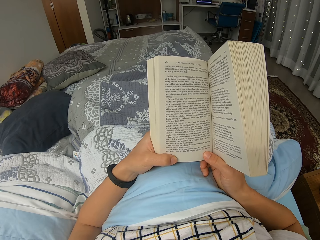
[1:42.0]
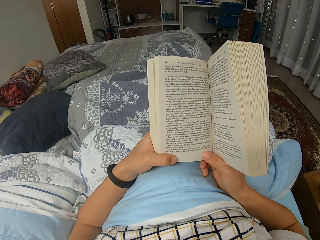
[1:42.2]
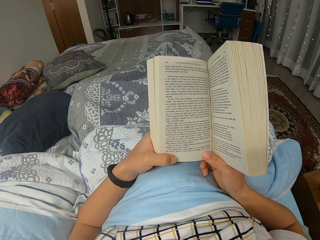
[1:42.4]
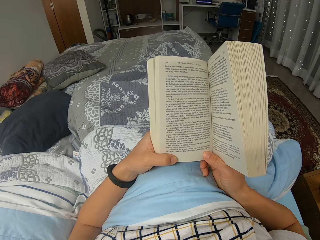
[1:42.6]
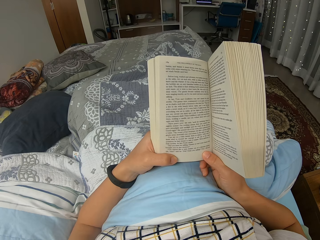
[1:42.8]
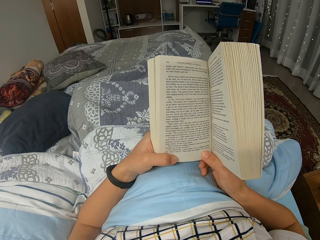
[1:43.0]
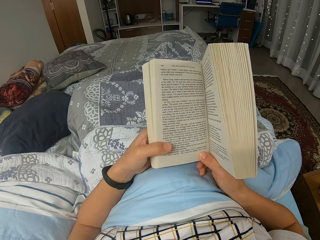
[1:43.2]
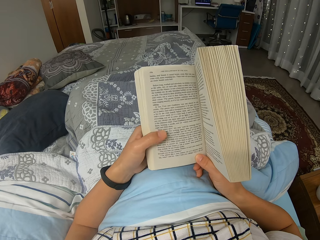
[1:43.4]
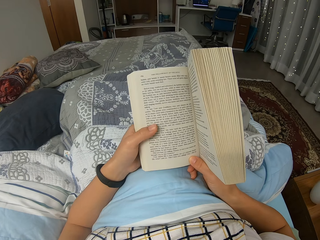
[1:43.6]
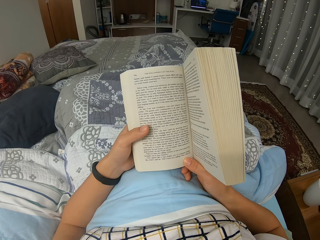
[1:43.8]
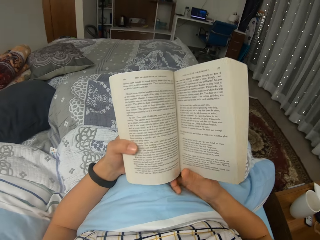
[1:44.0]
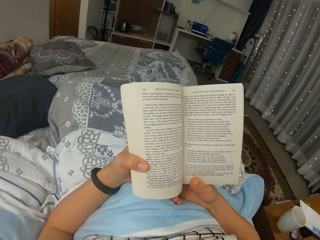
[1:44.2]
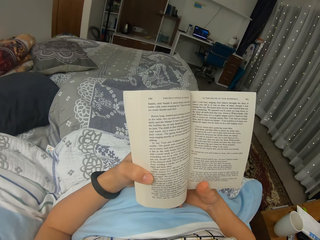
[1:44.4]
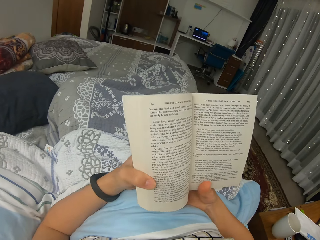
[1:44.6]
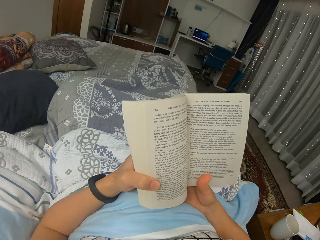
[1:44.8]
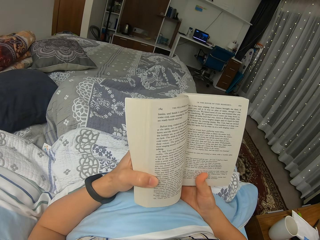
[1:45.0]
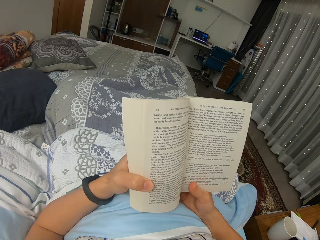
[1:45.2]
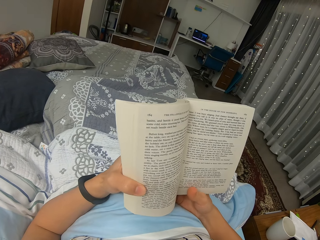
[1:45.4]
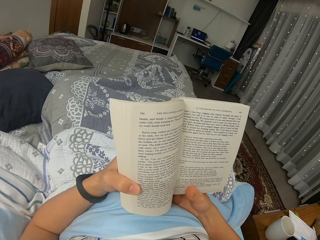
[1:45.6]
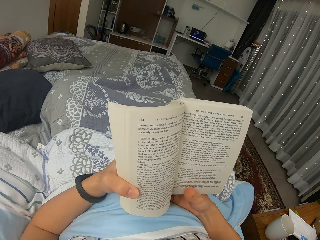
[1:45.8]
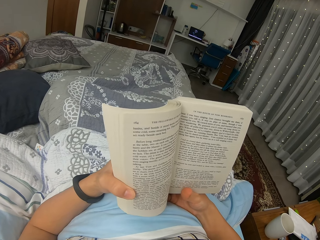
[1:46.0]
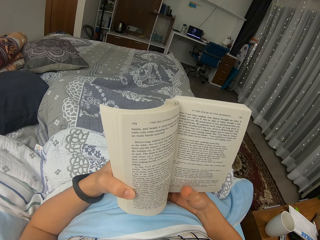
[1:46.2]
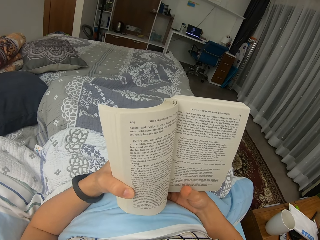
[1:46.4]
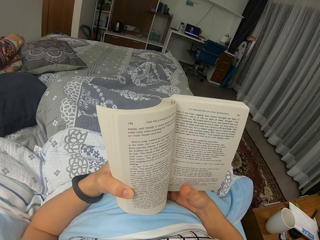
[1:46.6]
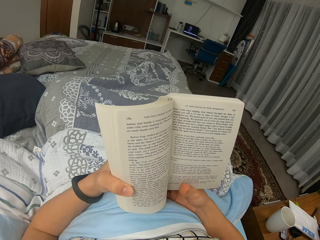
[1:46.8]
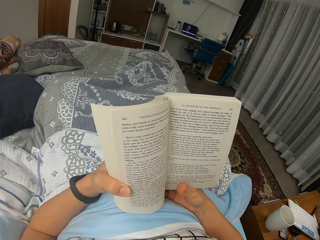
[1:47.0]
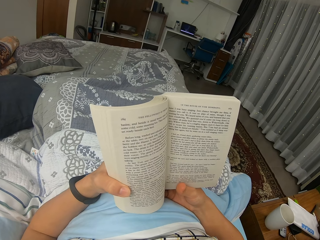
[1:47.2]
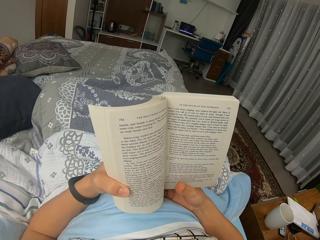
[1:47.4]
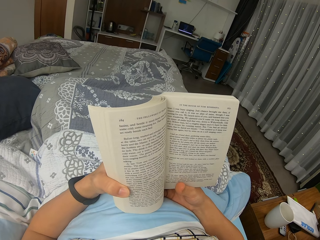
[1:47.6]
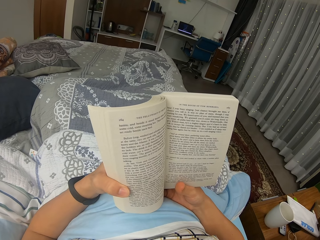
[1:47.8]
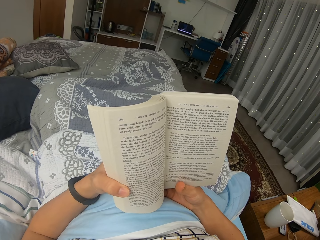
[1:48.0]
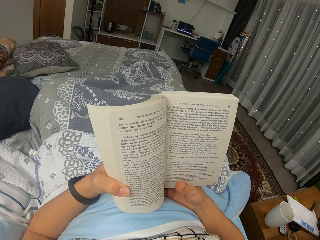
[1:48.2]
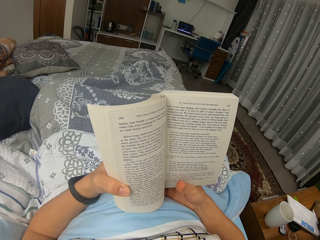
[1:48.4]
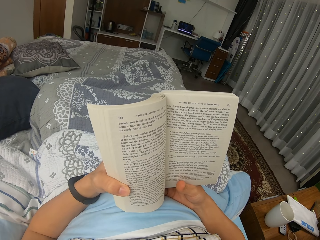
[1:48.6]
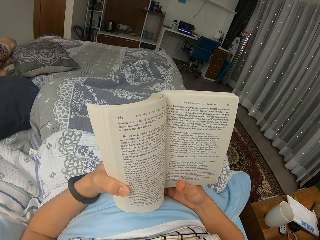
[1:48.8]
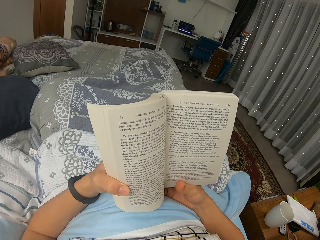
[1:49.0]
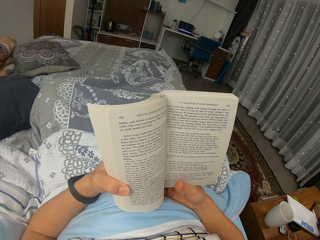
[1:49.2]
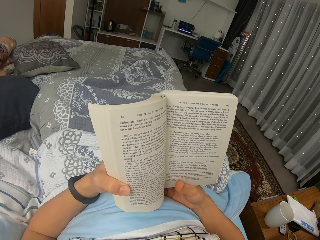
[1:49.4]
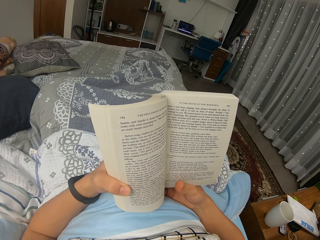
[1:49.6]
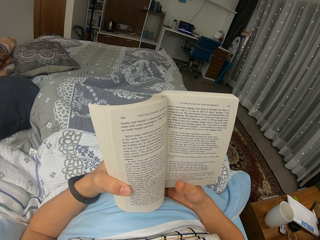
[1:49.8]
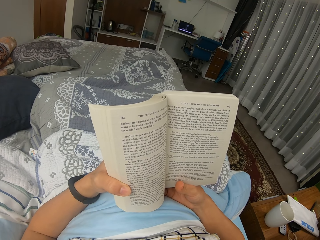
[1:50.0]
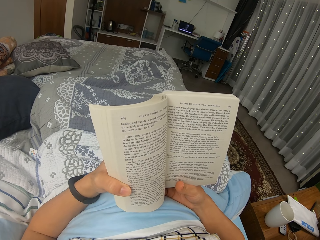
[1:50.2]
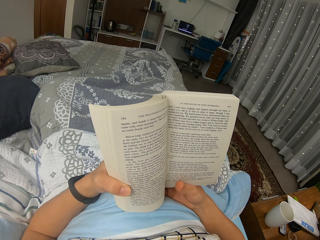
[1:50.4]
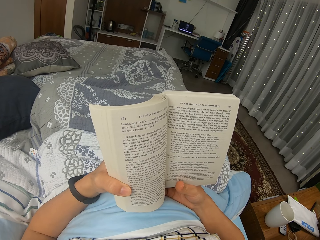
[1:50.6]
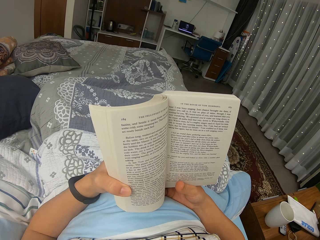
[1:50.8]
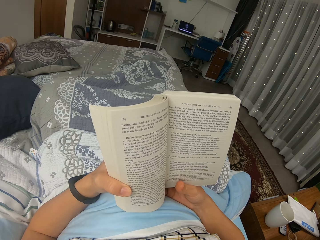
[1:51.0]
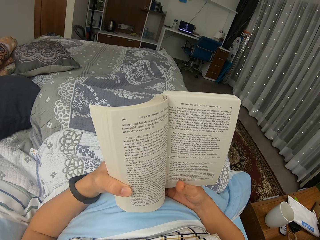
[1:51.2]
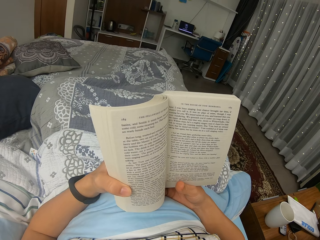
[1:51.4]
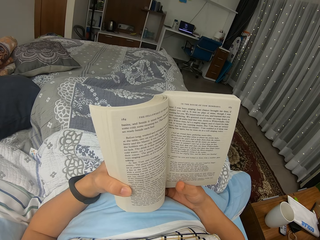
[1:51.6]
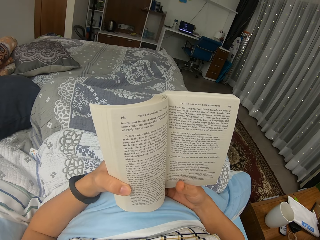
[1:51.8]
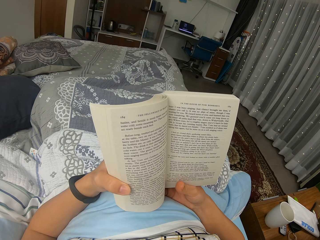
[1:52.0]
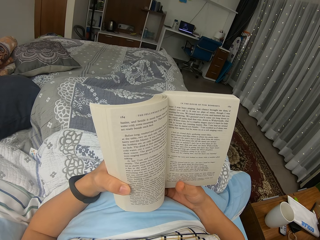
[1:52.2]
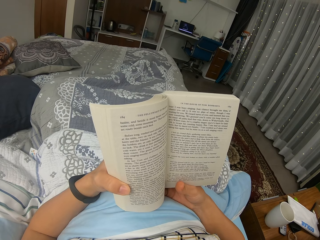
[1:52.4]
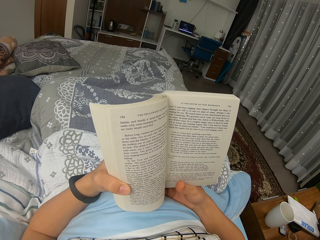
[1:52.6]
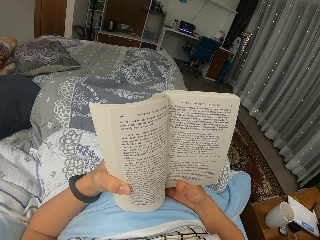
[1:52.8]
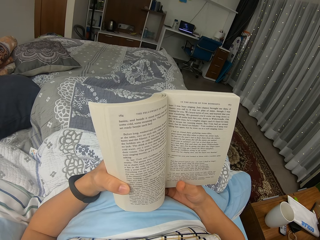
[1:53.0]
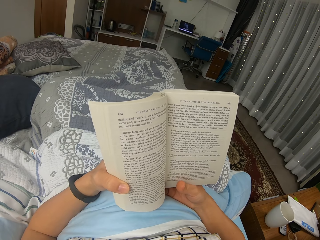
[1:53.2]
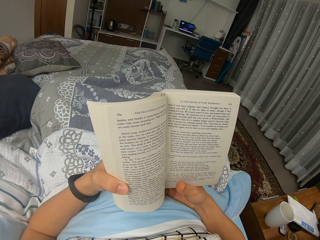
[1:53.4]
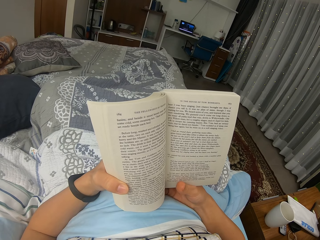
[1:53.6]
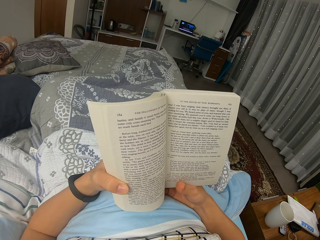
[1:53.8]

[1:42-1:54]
The camera wearer holds the novel. They hold it again. They read through the novel. They move the position of the novel slightly. They hold the novel. They read through the novel.

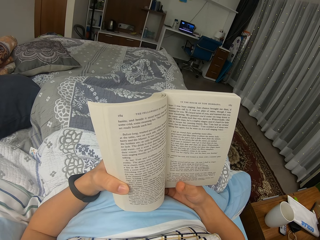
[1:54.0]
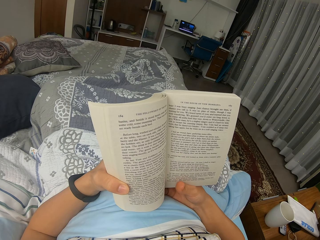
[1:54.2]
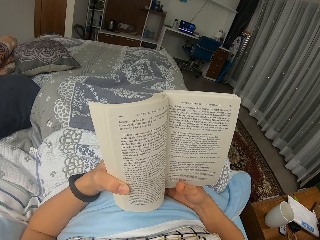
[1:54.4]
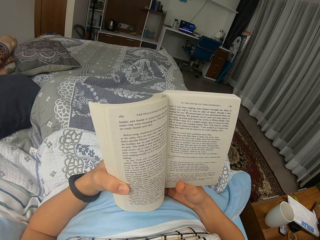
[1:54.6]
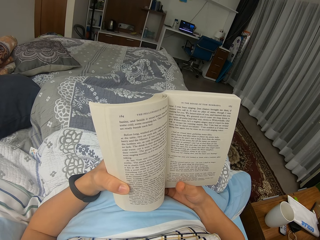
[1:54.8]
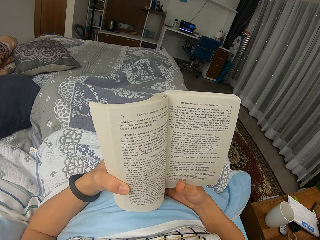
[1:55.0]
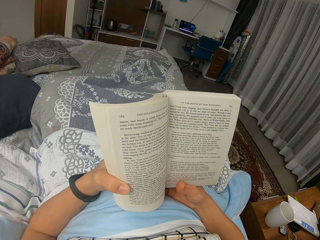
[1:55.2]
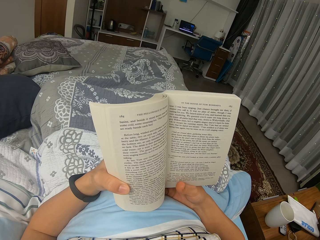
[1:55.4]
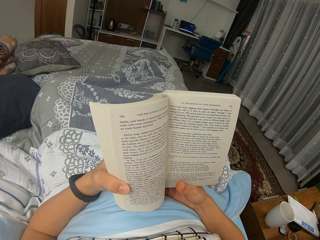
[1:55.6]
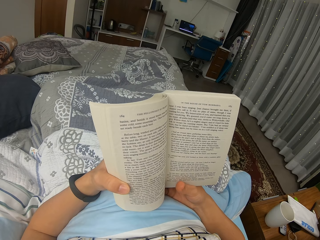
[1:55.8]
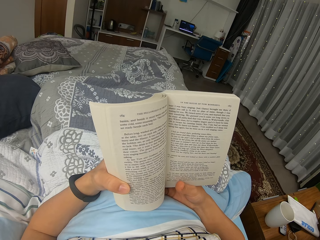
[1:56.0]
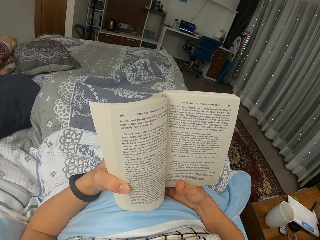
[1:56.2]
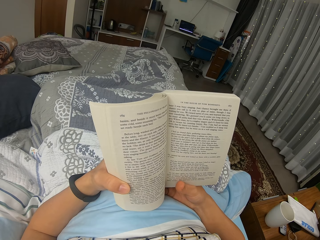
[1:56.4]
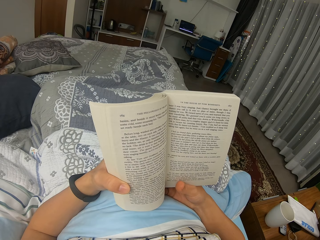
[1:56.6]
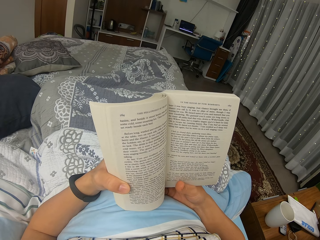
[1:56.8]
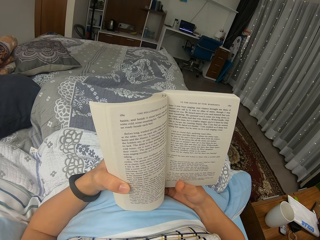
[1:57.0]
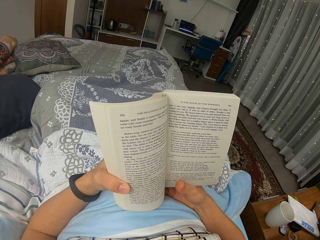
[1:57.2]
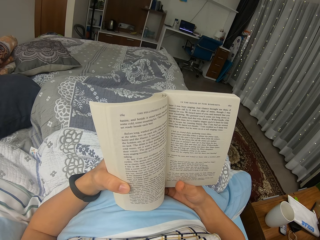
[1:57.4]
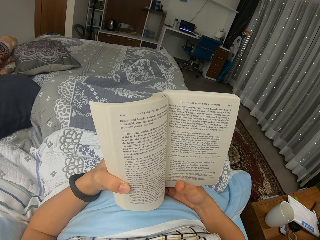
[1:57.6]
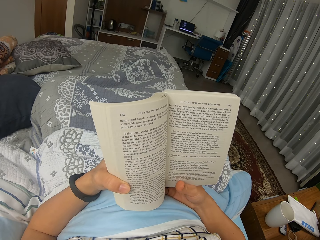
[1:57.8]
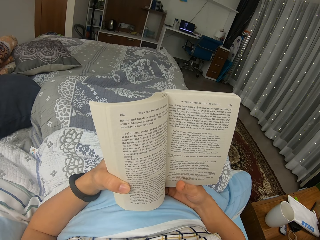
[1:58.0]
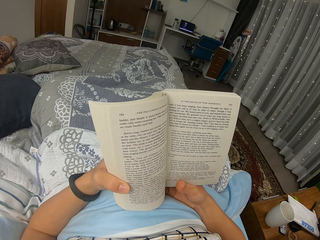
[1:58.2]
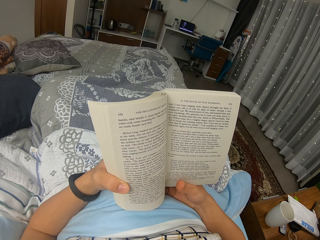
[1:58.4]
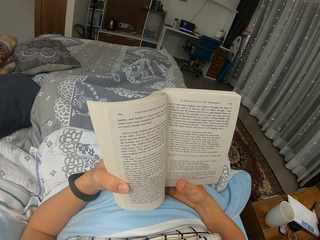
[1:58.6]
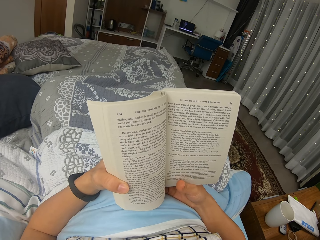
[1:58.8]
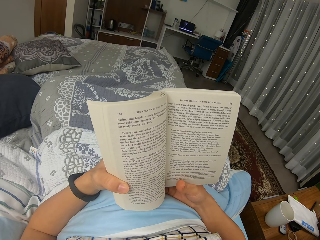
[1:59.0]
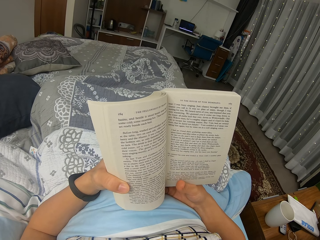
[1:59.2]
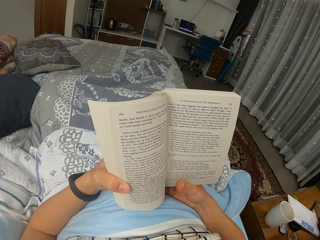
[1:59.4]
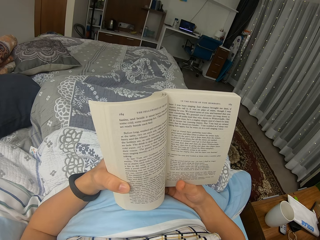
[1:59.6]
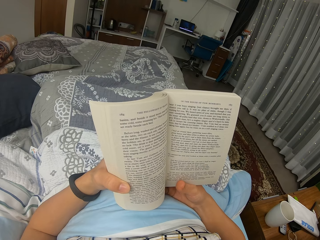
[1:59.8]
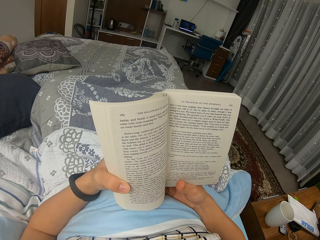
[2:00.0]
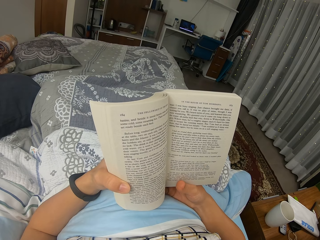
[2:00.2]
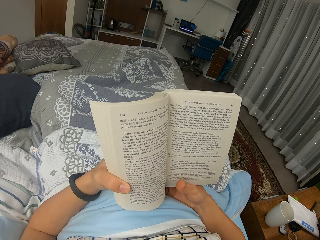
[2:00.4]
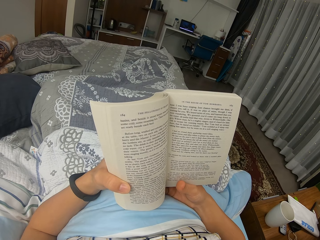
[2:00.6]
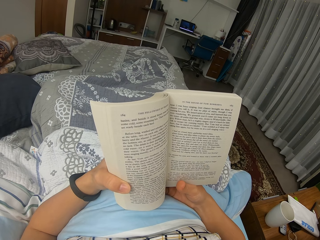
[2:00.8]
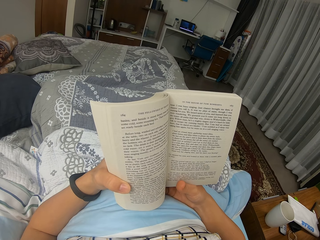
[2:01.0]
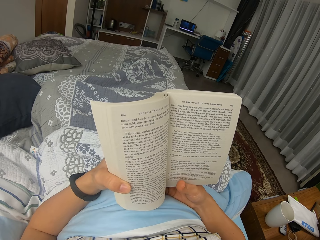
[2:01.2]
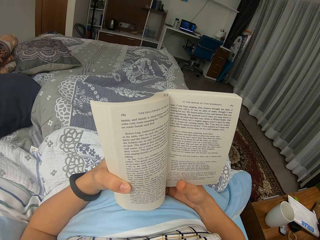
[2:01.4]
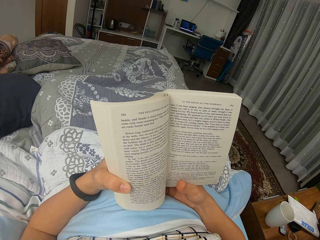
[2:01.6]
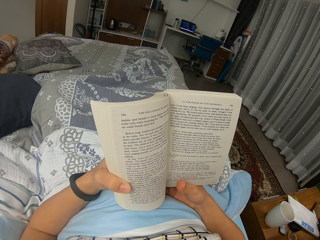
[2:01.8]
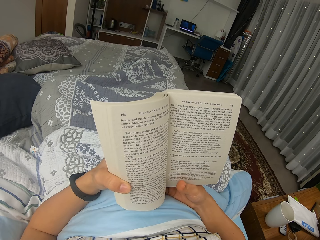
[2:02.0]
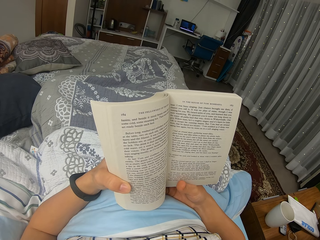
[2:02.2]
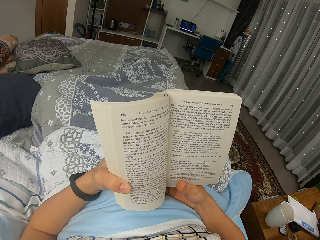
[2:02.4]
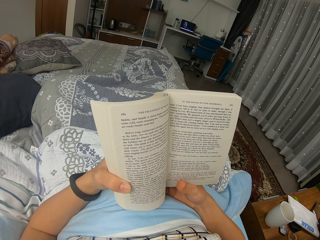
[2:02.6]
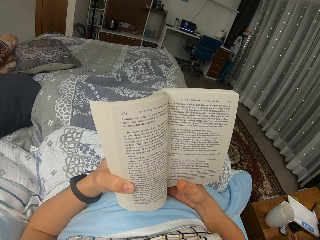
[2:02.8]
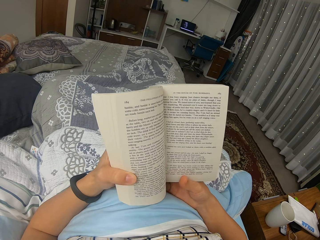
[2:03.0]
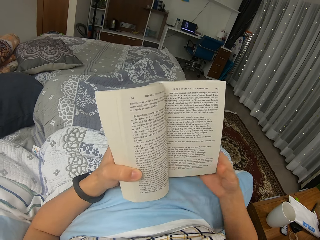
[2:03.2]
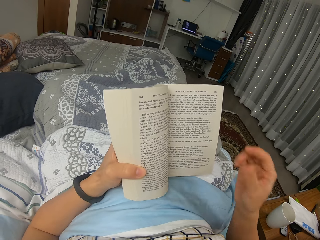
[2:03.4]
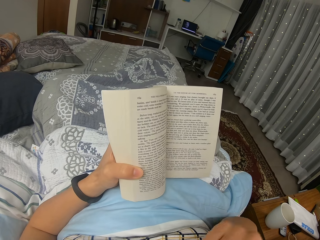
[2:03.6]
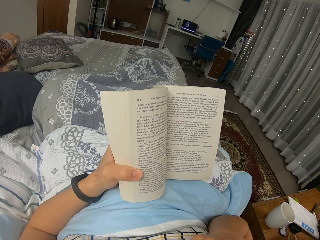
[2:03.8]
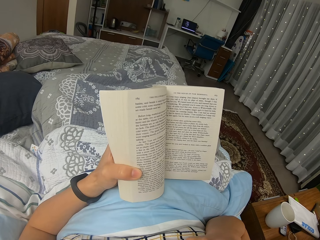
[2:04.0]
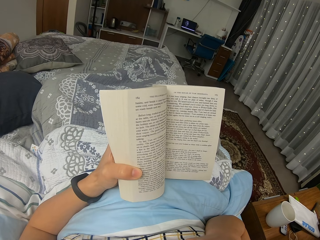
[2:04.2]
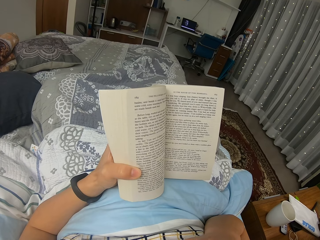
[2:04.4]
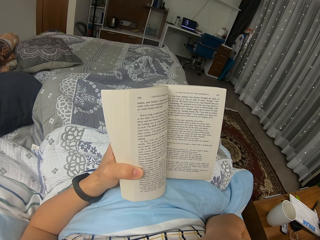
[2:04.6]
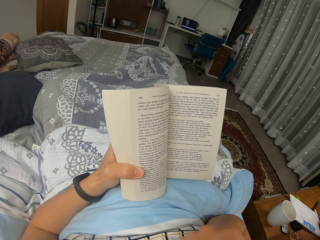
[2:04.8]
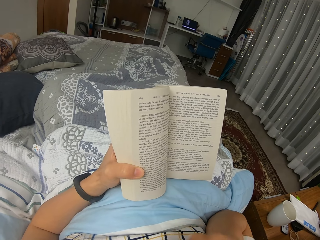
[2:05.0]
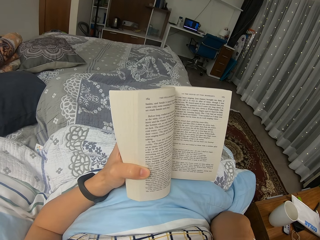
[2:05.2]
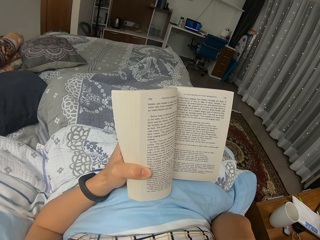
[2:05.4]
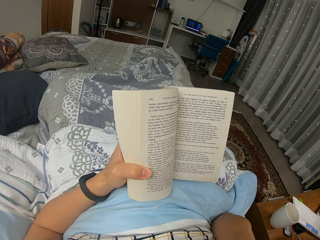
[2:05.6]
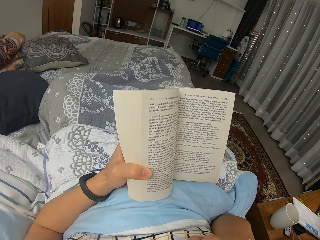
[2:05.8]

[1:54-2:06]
The camera wearer holds the novel. They read through the novel. They move their right hand. They lift their hand.
